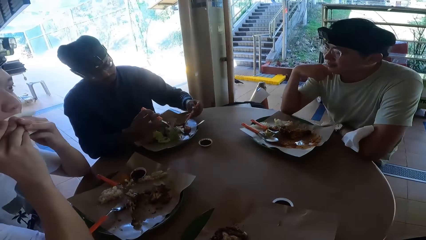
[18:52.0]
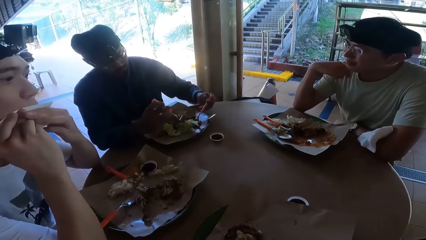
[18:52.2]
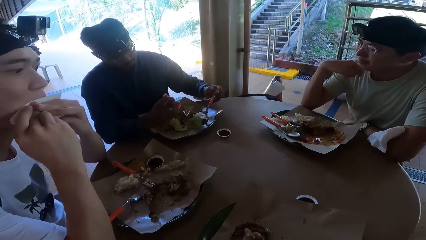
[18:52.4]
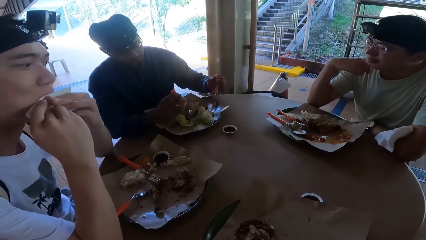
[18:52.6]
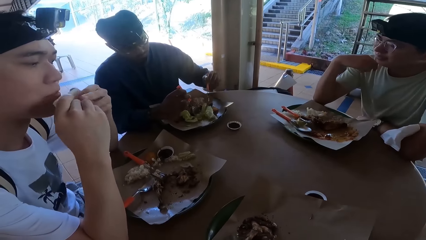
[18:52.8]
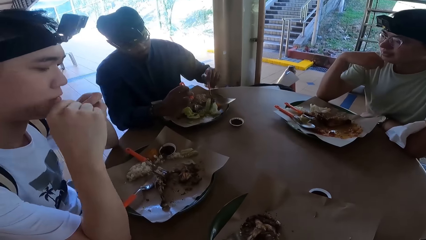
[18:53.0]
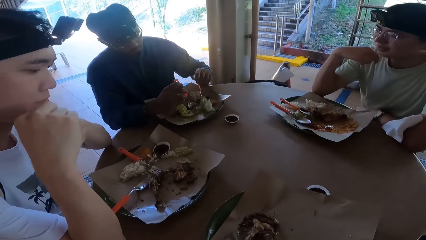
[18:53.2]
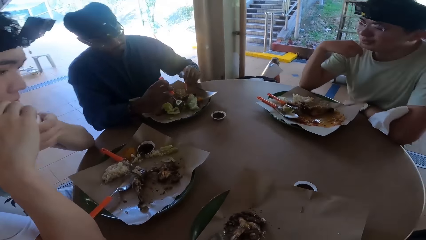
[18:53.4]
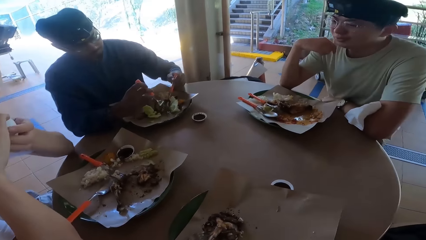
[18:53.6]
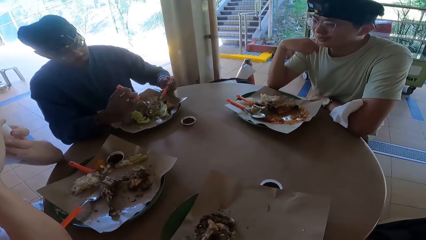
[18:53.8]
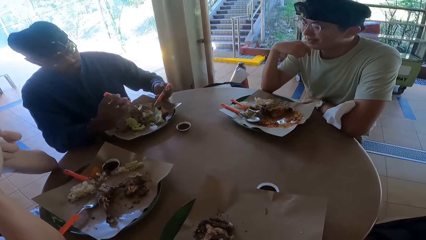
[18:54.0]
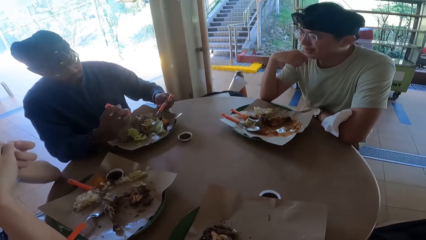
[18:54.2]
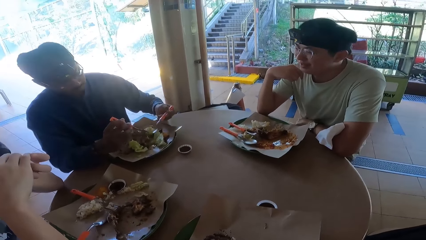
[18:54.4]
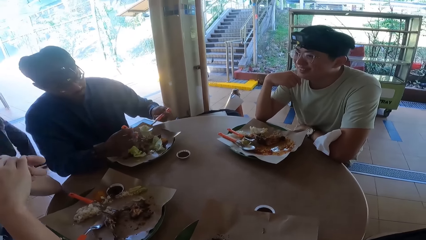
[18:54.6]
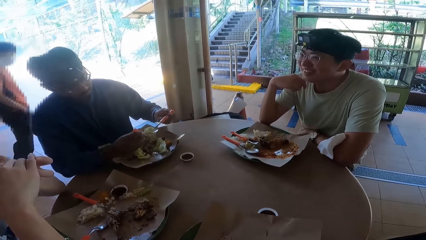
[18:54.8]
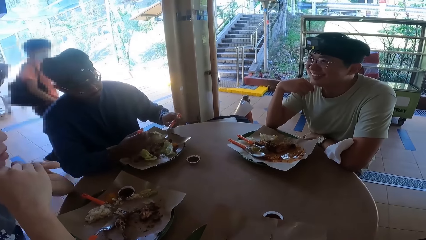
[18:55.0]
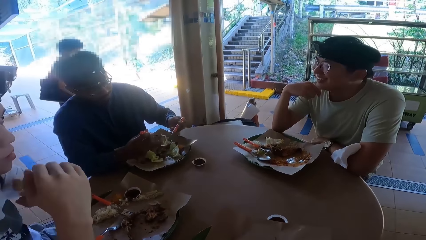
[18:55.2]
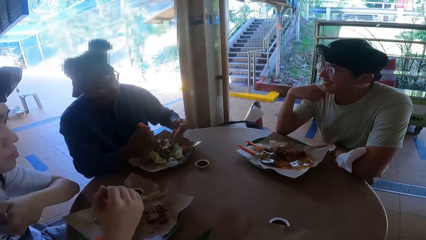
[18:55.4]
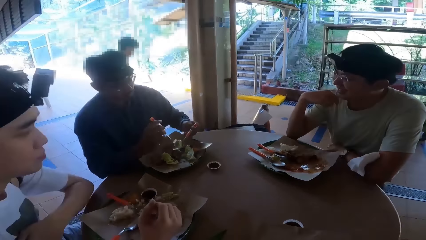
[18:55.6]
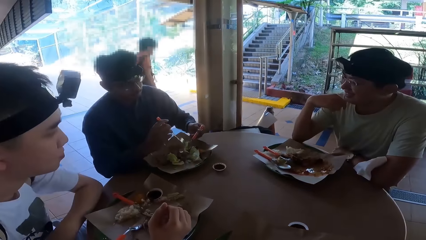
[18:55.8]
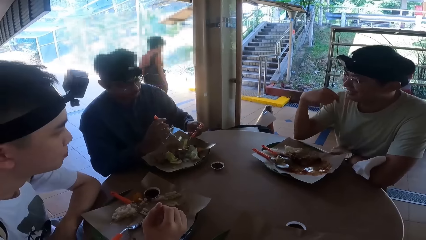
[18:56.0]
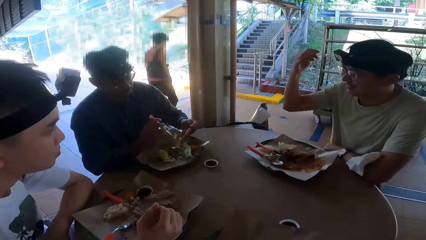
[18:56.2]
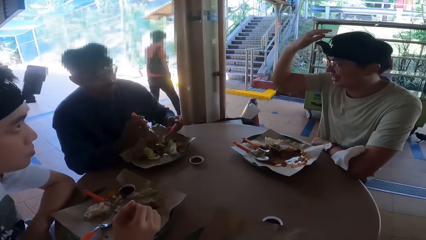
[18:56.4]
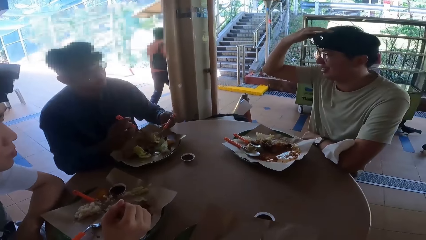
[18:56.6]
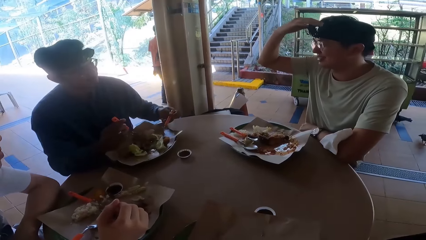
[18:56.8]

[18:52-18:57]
A man cleans their mouth.
